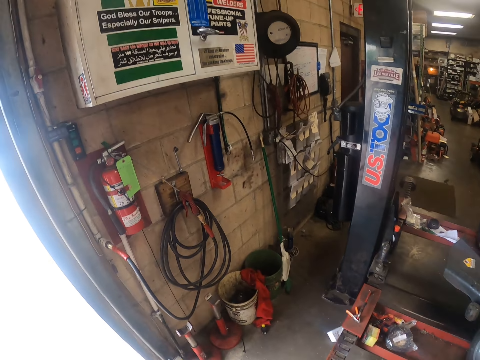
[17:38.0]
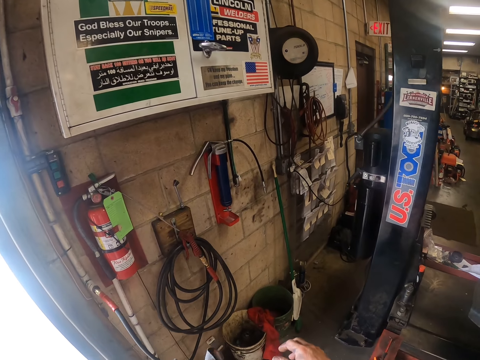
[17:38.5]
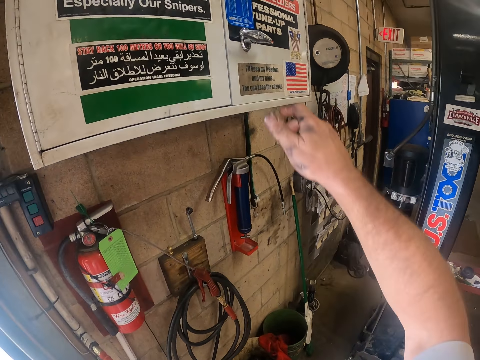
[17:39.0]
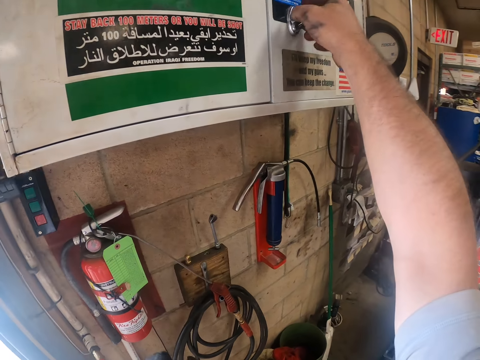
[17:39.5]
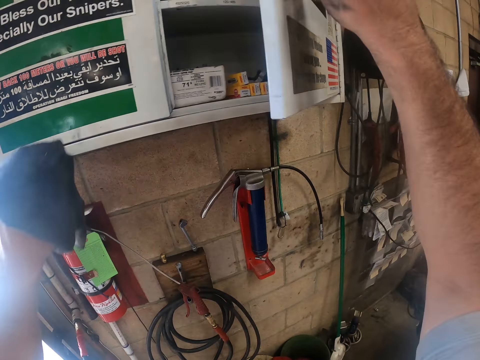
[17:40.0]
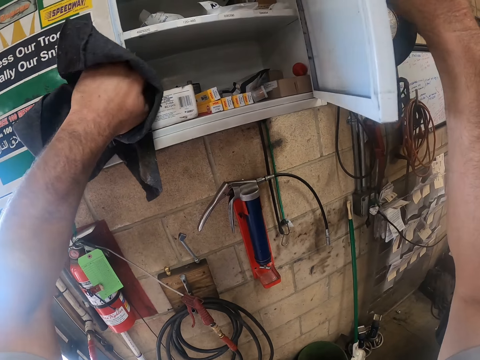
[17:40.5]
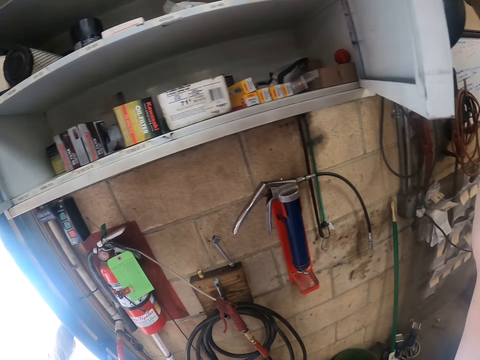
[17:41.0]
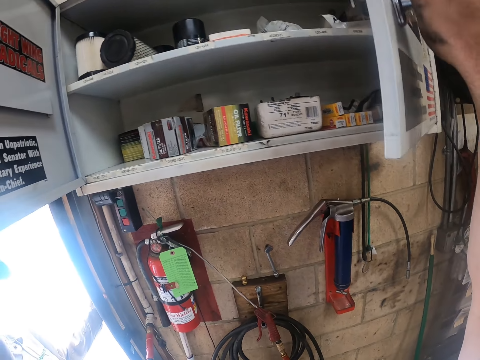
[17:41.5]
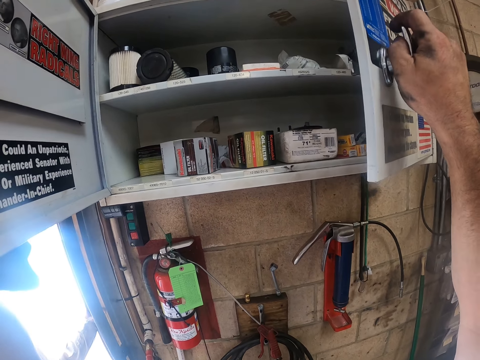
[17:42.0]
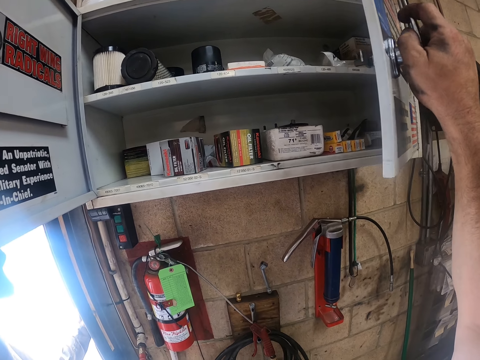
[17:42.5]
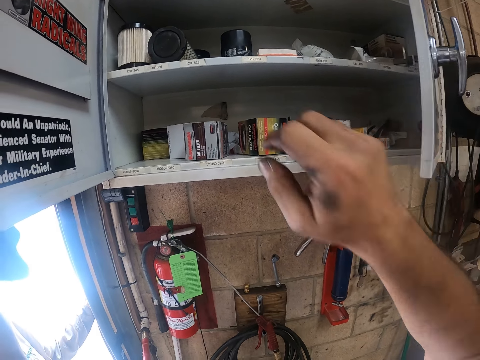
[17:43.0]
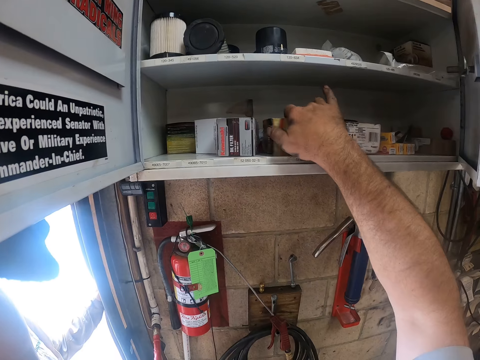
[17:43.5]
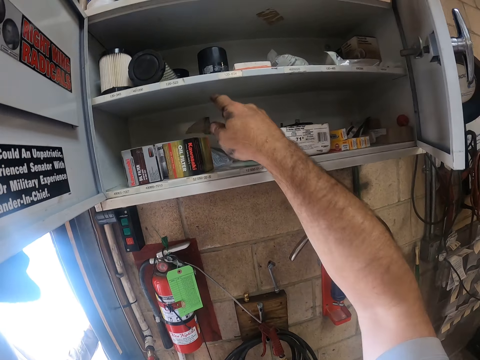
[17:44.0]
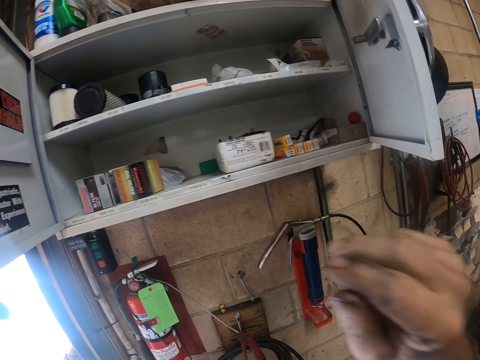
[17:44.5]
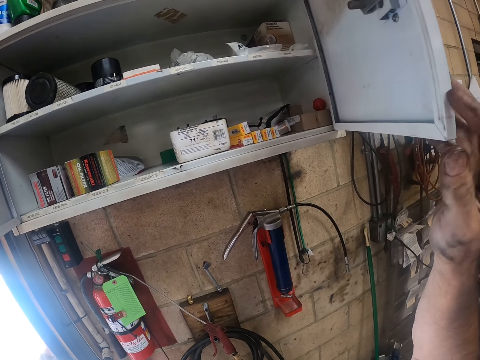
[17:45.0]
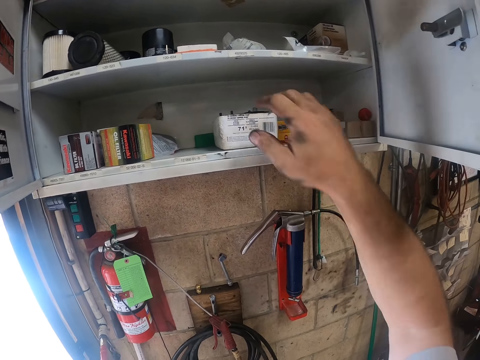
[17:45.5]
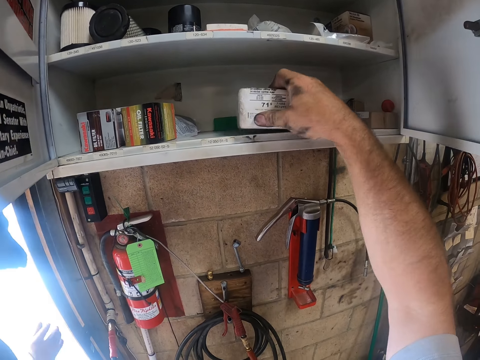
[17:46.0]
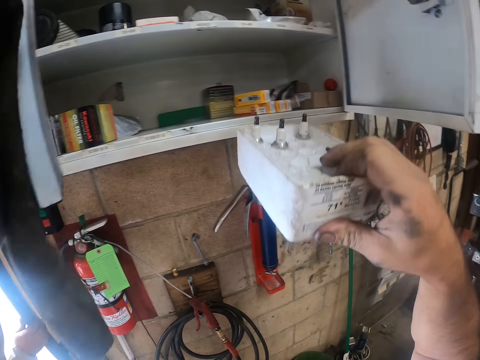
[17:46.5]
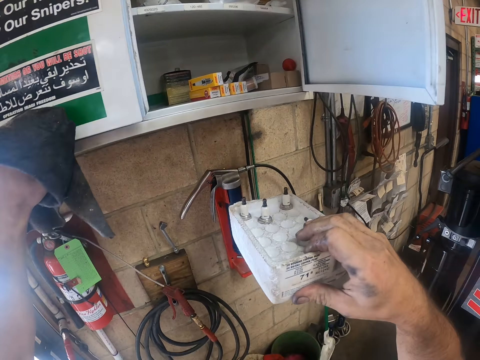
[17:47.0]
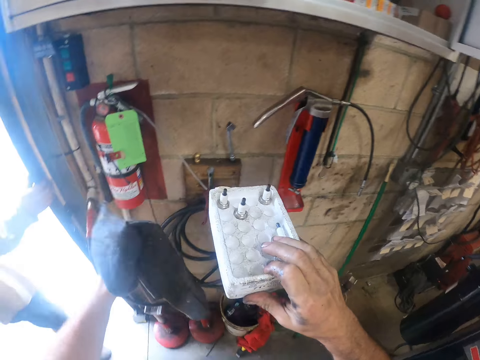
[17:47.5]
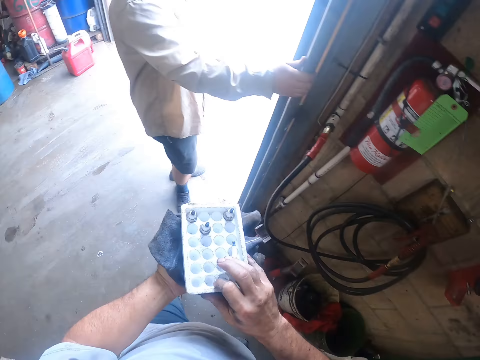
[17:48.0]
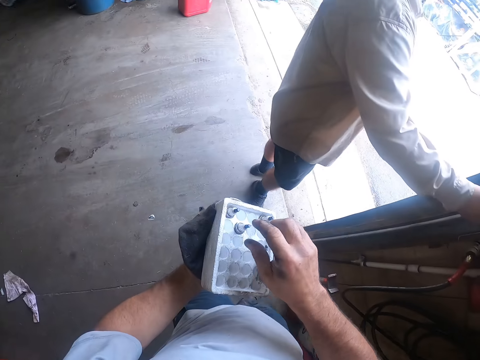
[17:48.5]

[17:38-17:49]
The camera wearer opens a box or cupboard with his hands. He adjusts boxes in the box with his right hand. He picks up a plug box from the box with his right hand.

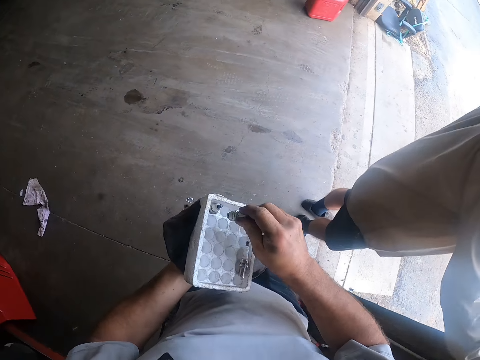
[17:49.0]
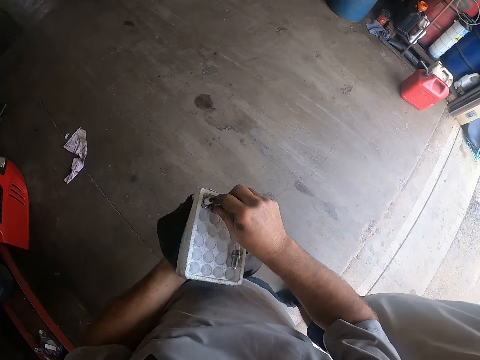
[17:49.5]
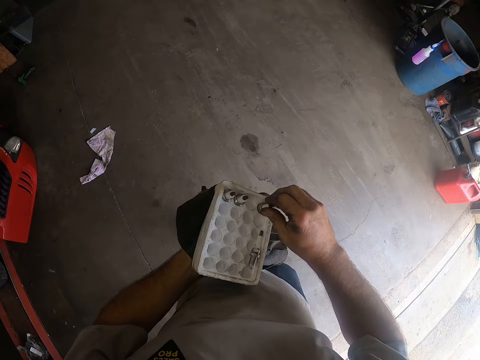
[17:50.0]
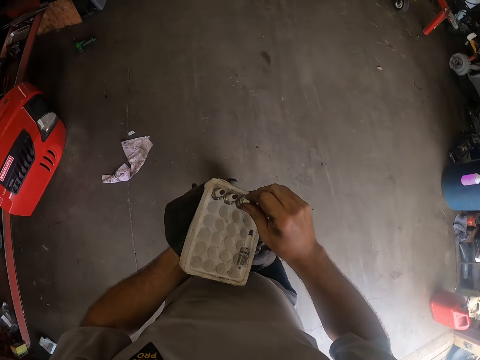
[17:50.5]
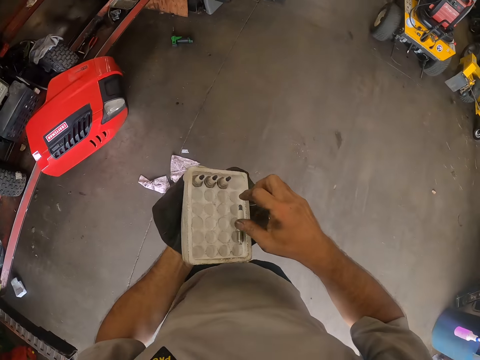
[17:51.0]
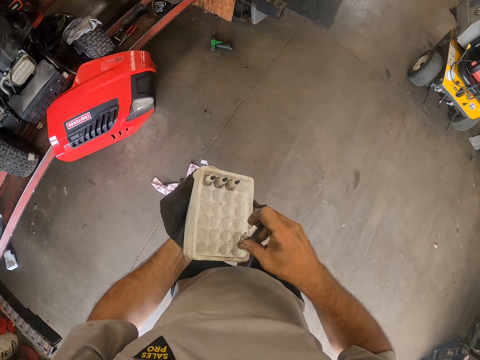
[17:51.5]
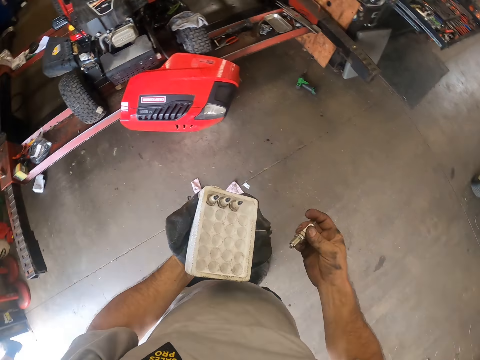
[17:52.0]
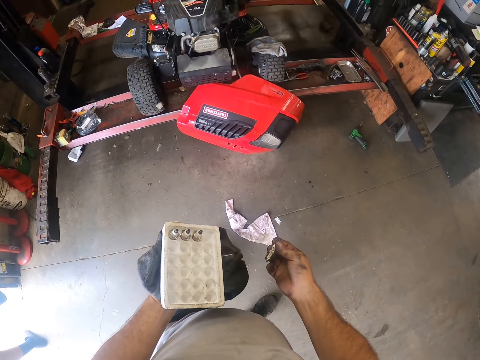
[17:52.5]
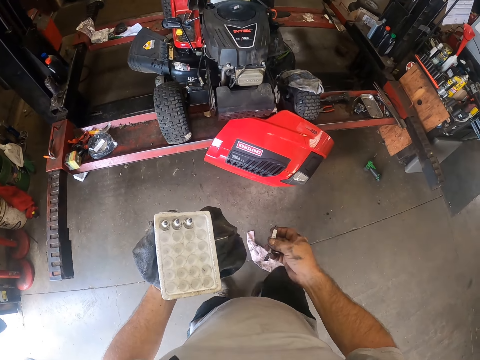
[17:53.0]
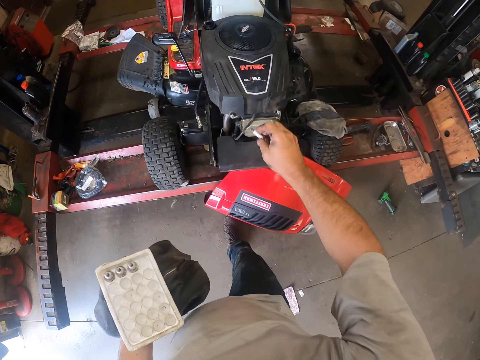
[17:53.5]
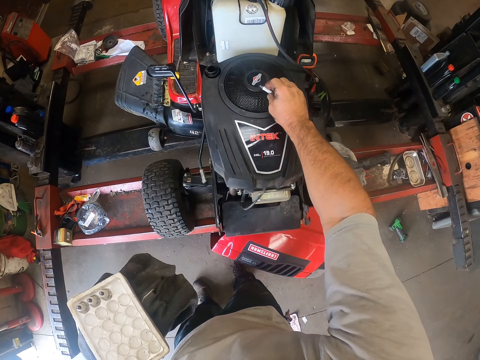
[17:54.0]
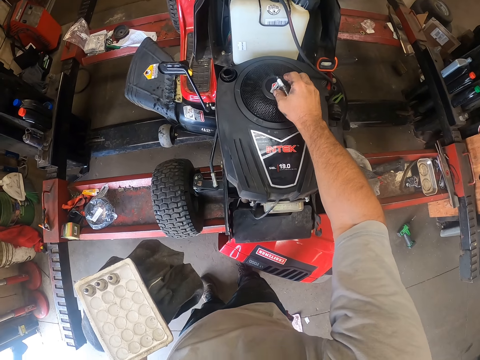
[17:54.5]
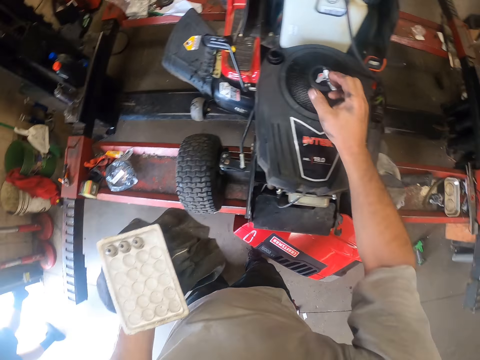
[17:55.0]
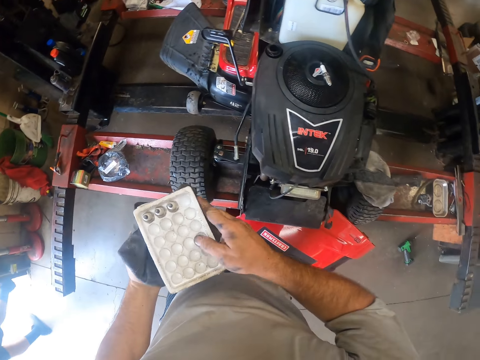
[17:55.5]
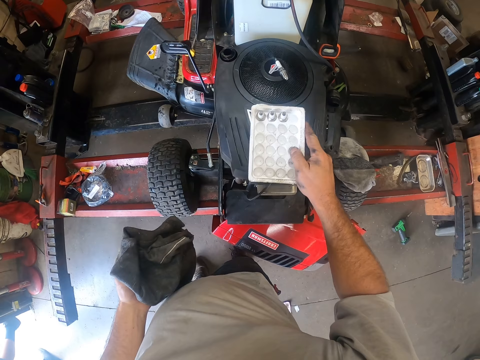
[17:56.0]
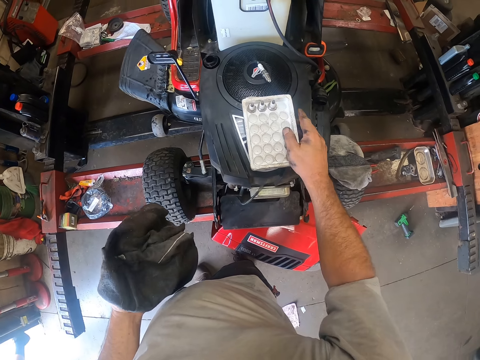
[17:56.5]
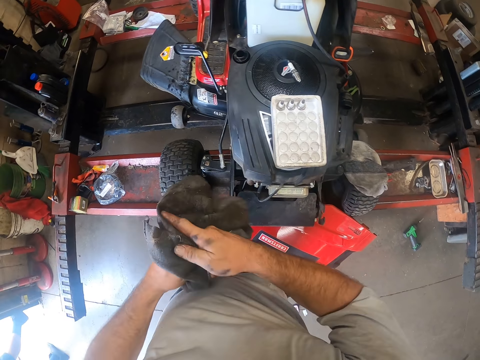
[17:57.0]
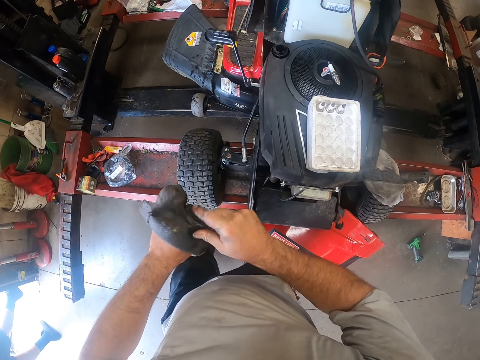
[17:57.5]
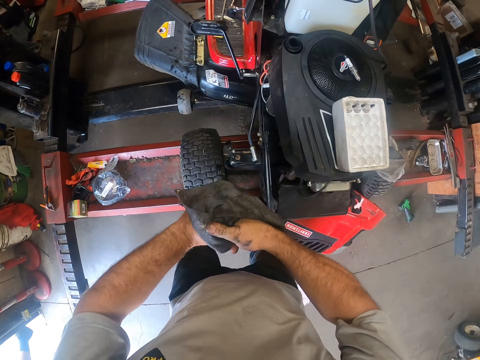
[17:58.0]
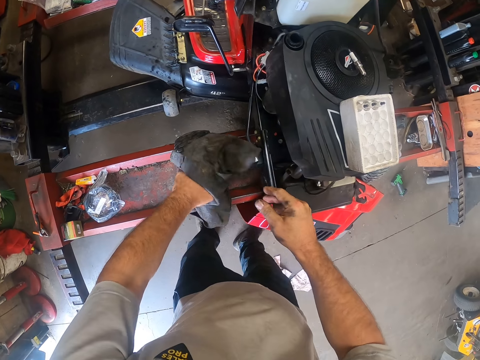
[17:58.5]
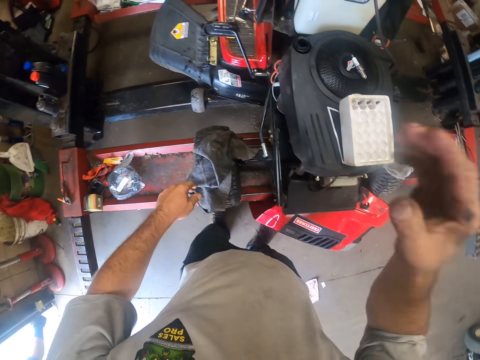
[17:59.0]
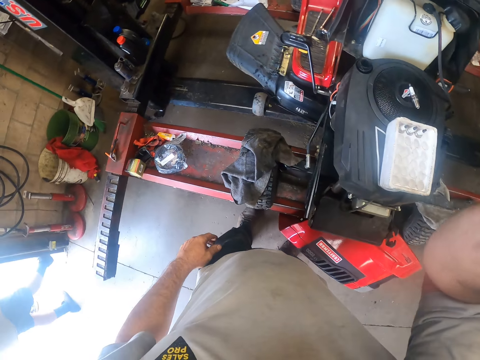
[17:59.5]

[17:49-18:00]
The camera wearer adjusts the plugs in the plug box with his right hand. He picks a plug from the box with his right hand. He drops the plug on the lawn mower gas cap with his right hand. He passes the plug box from his left hand to his right hand. He drops the plug box on top of the lawn mower gas cap with his right hand. He cleans his hands with the cloth. He drops the cloth on the wheel of the lawn mower with his left hand.
